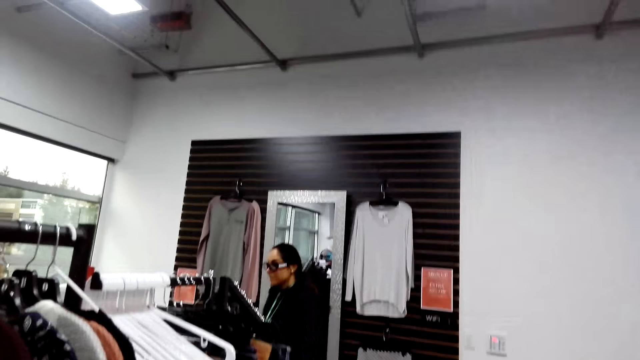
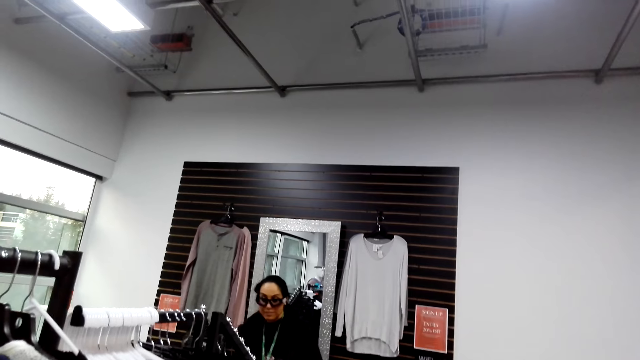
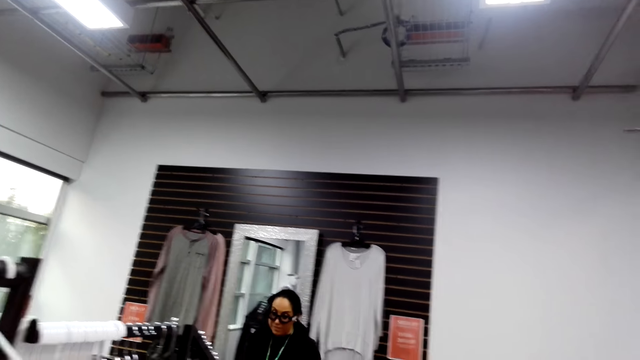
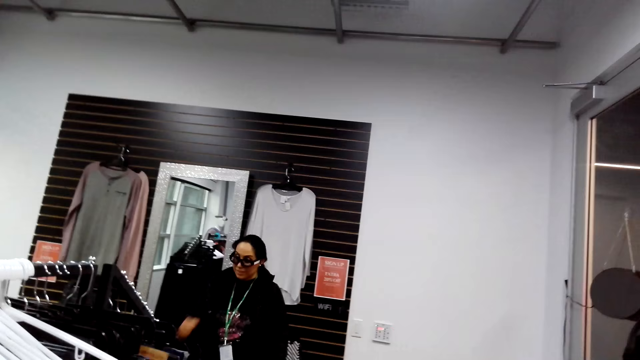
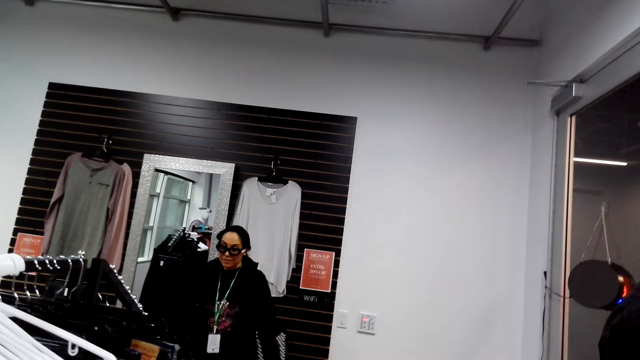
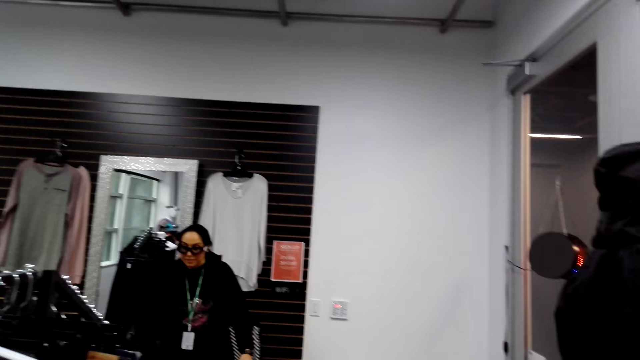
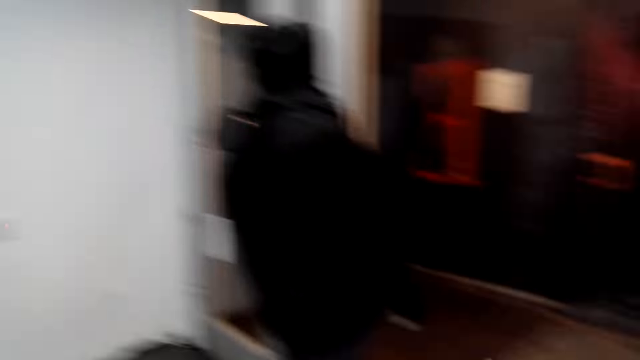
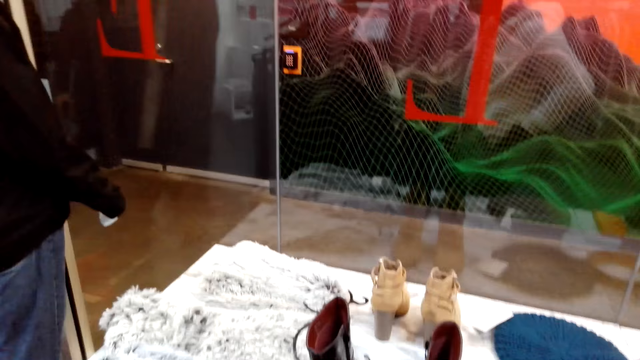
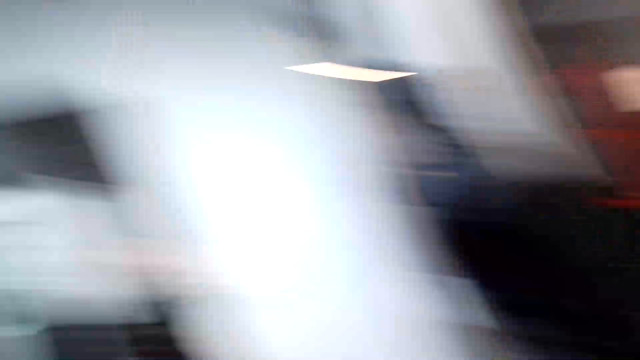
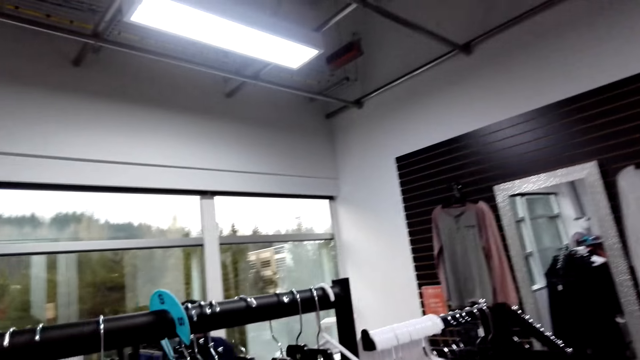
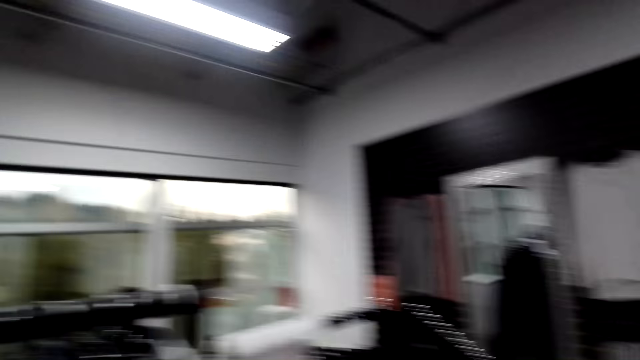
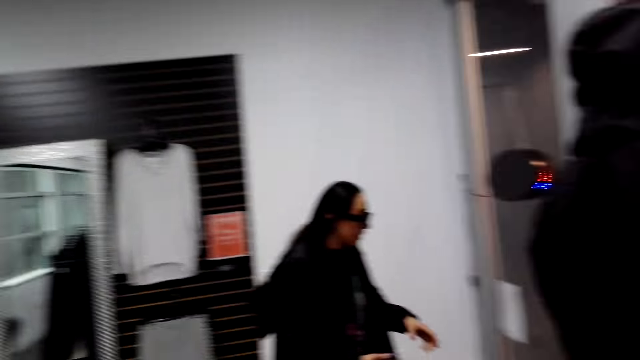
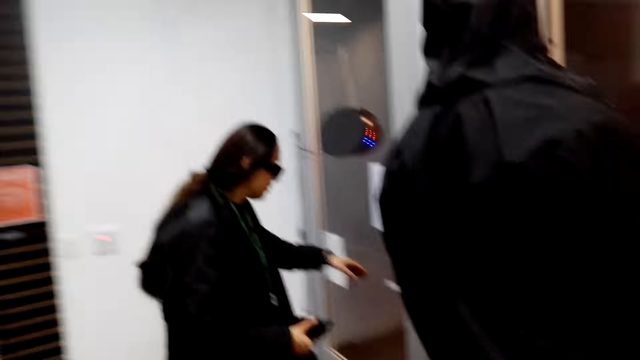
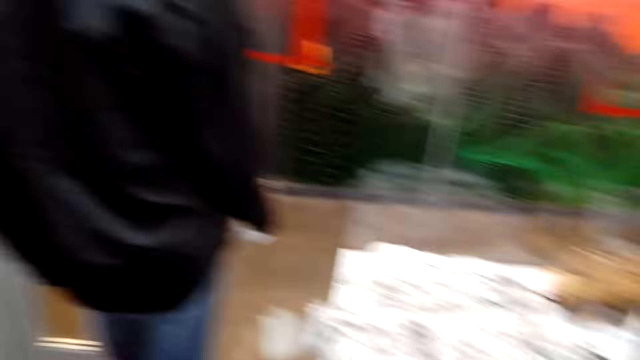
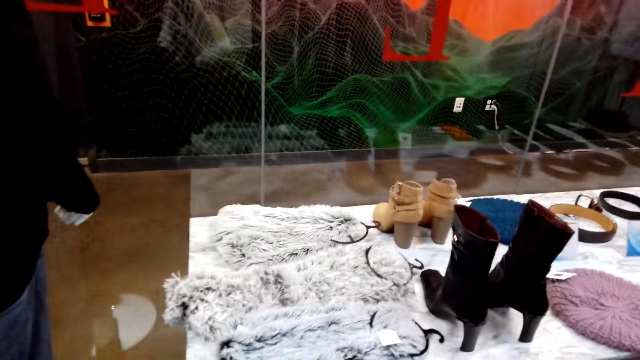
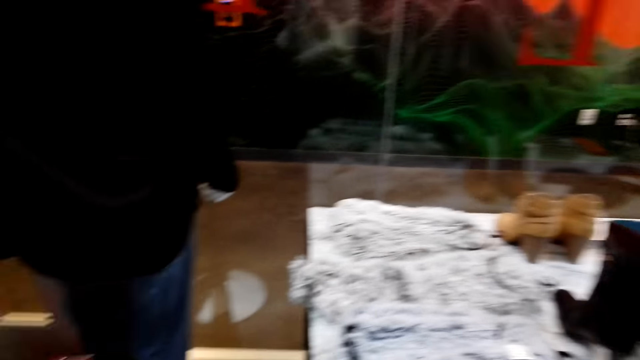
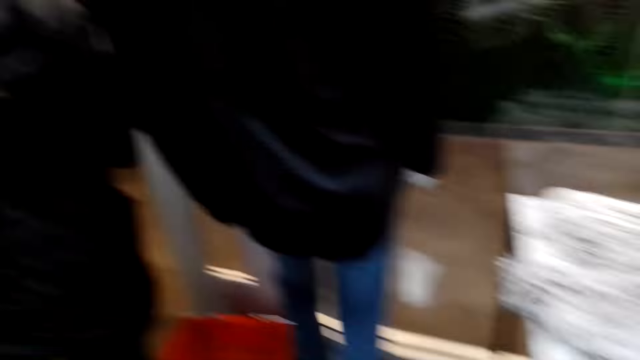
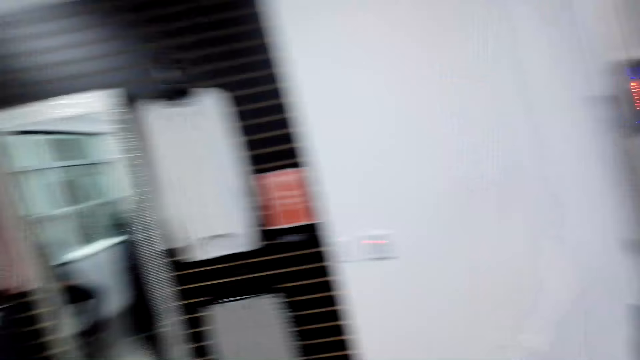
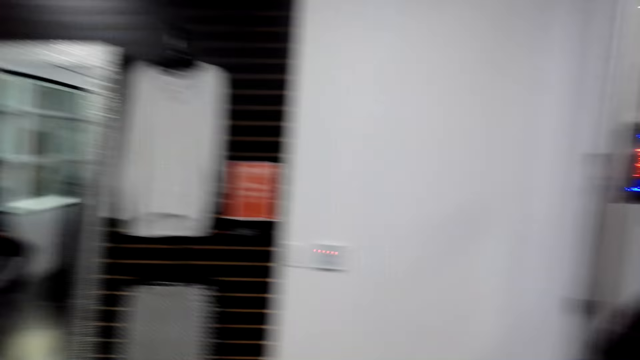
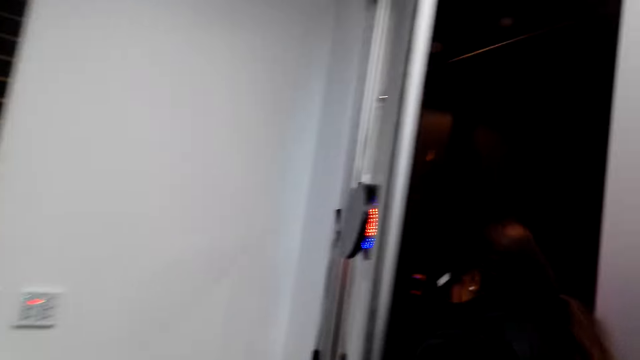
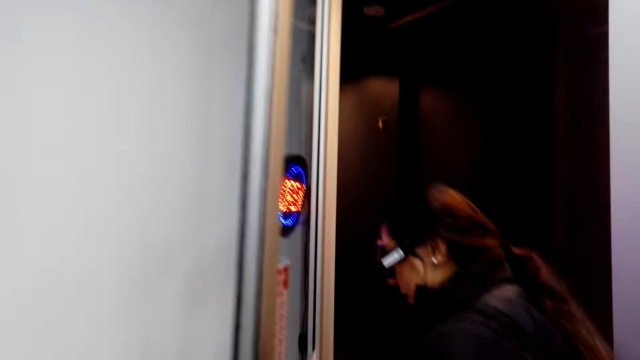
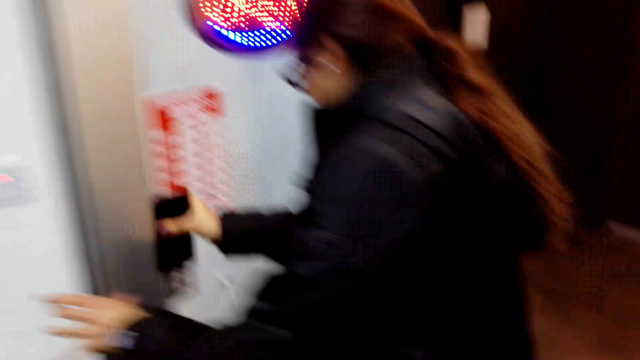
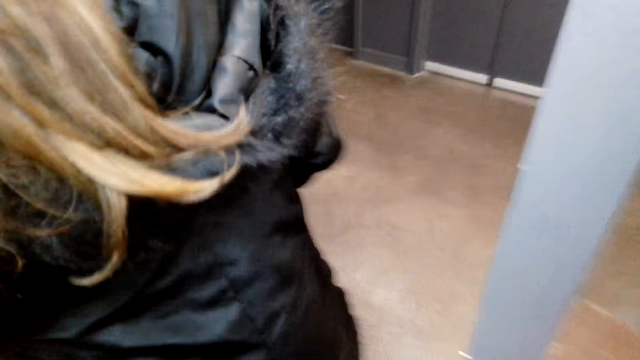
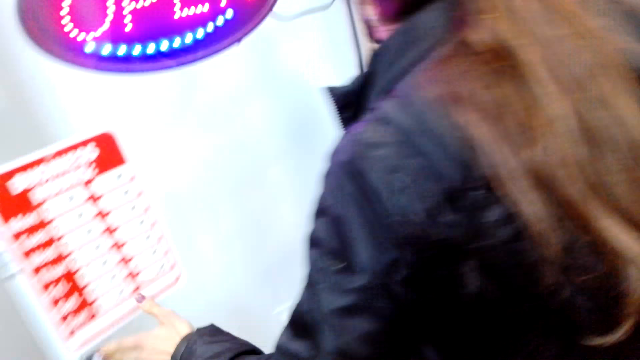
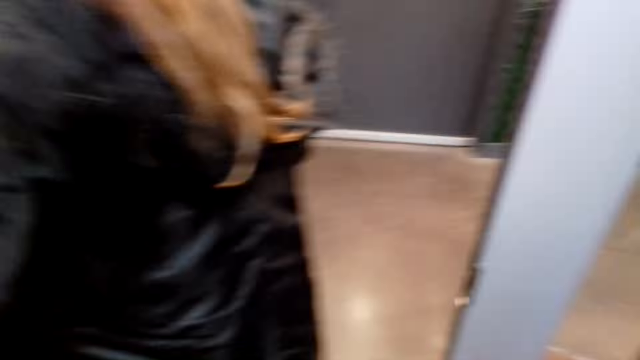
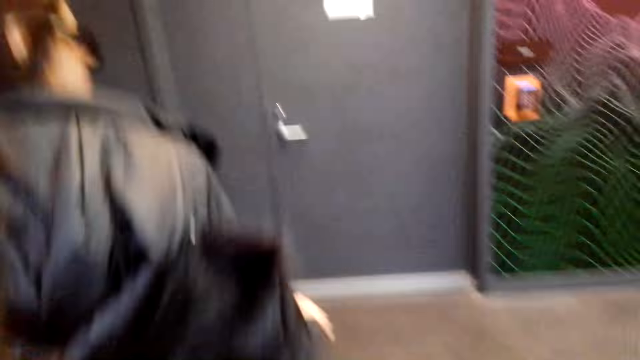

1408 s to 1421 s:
A woman moves around. The woman opens the door.

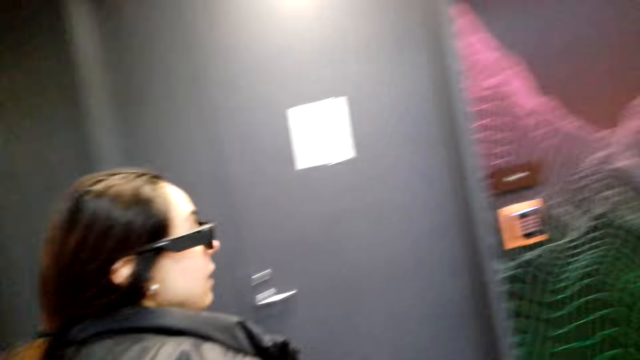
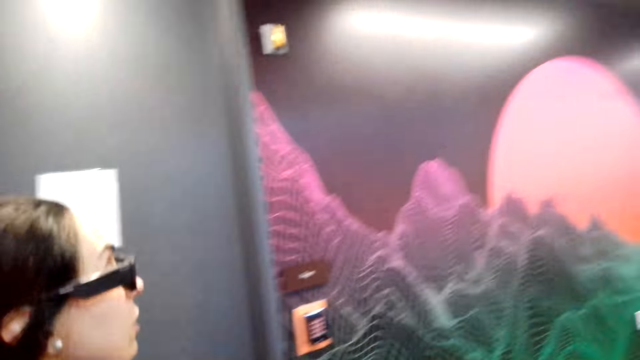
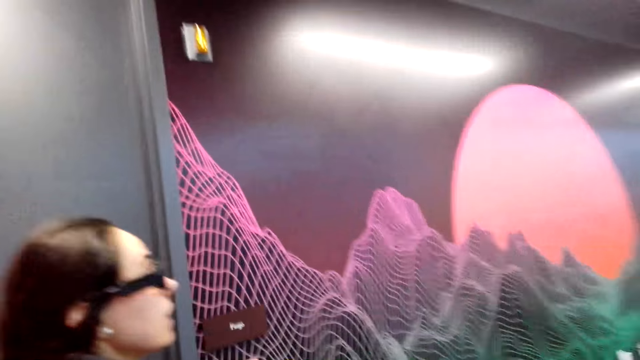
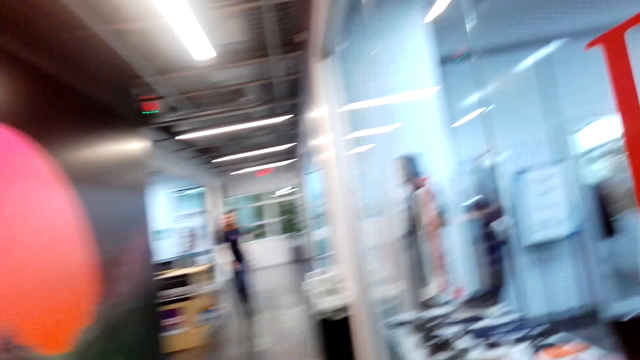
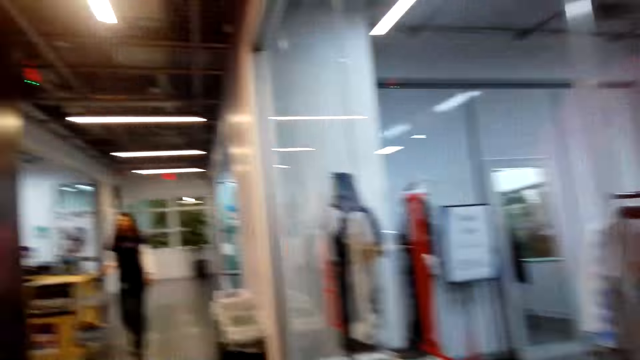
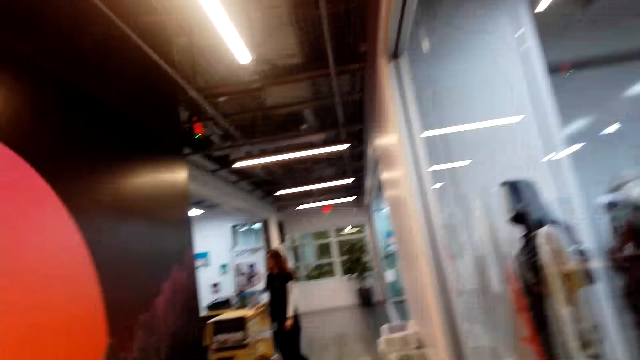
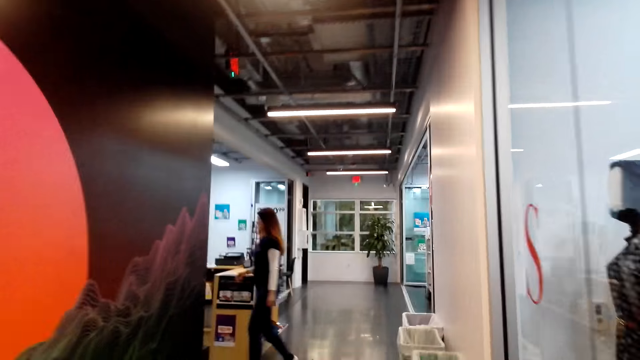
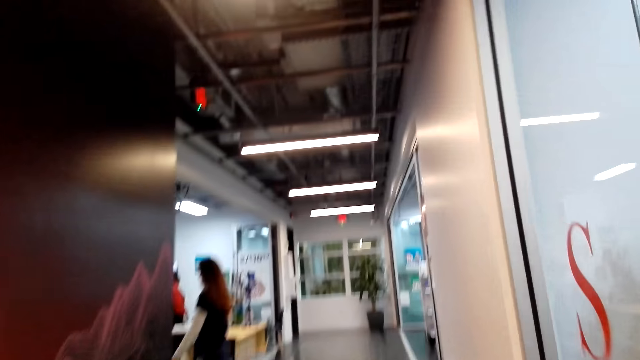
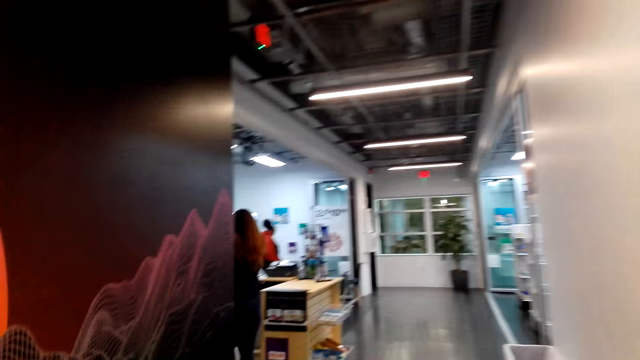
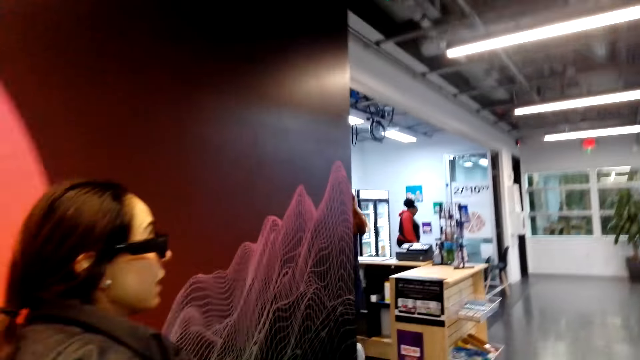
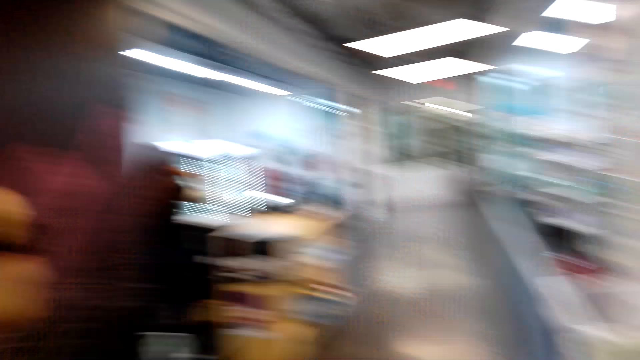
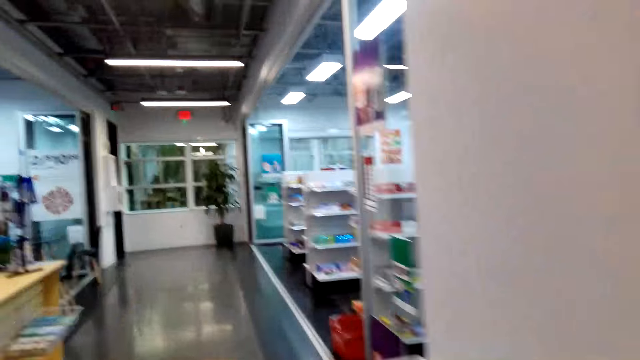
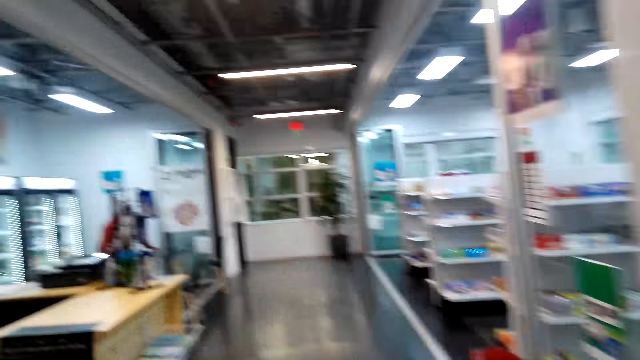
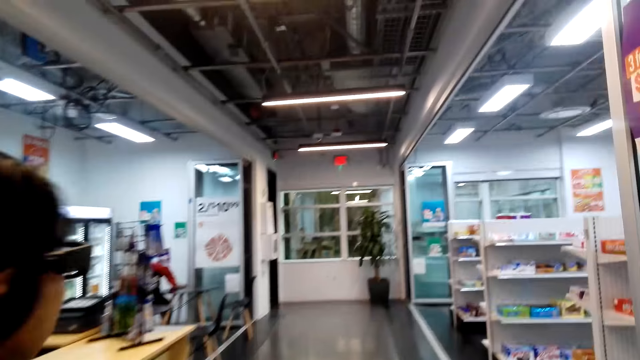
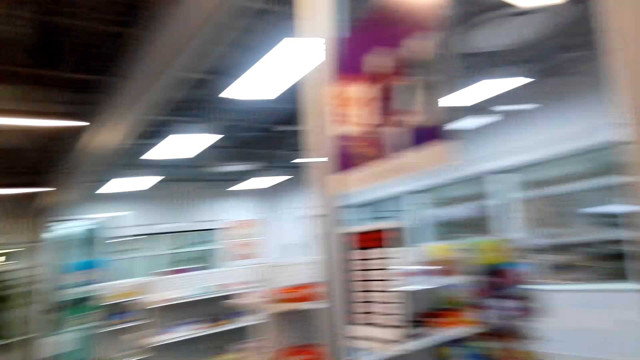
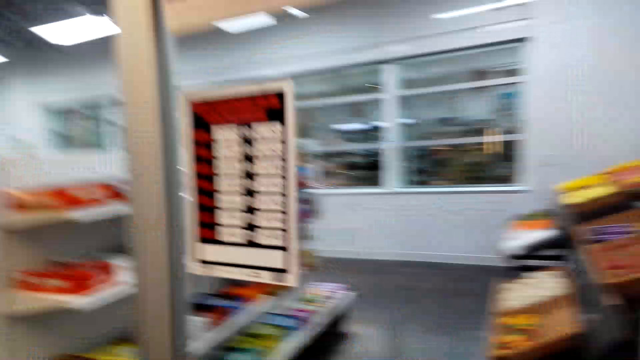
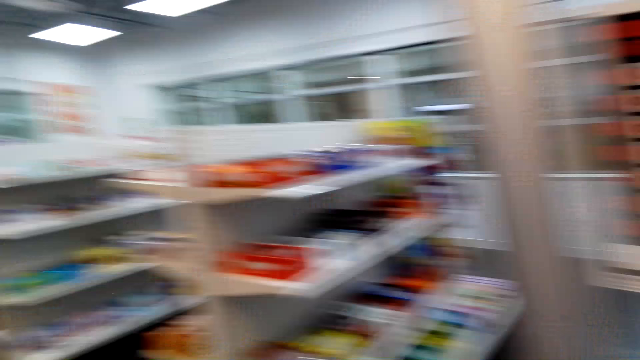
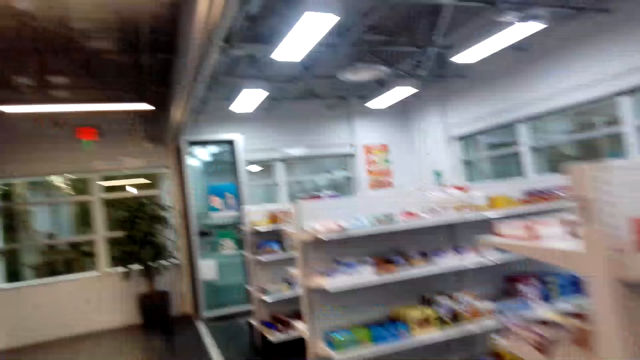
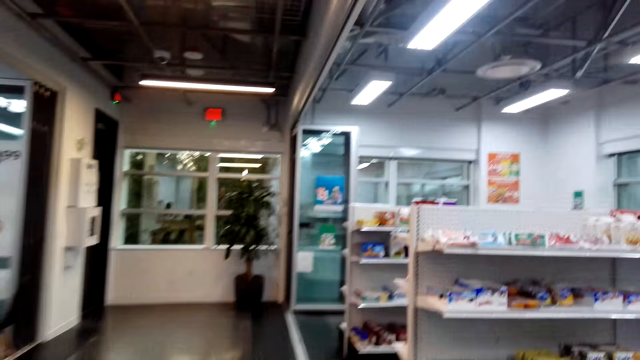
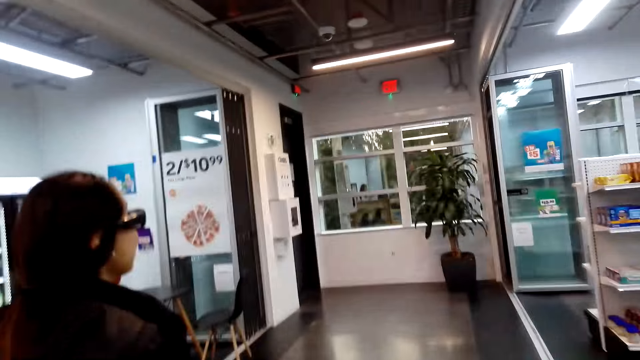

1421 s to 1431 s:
The camera wearer moves around. They walk out of the store. A woman moves around. The camera wearer walks on the corridor. They dialogue with the woman.
